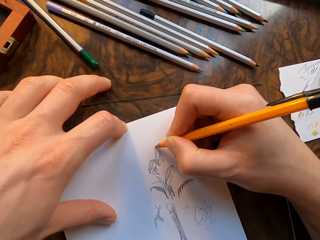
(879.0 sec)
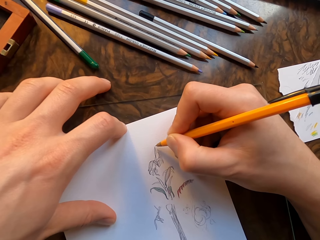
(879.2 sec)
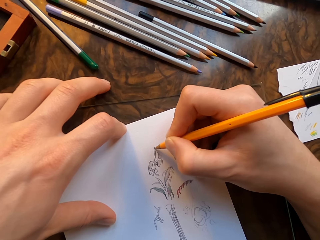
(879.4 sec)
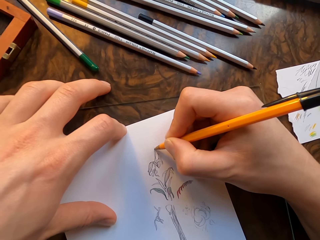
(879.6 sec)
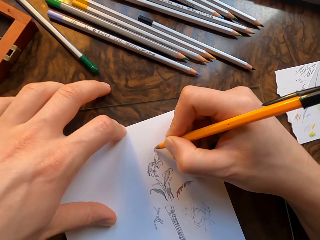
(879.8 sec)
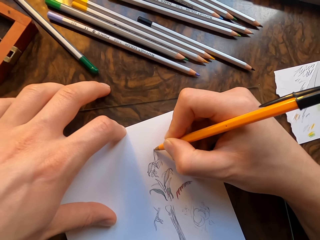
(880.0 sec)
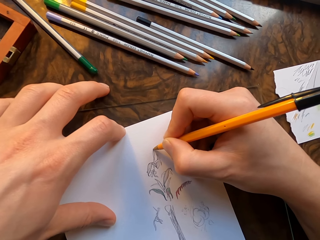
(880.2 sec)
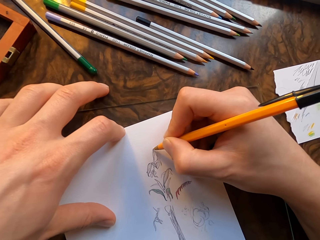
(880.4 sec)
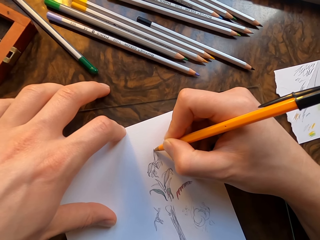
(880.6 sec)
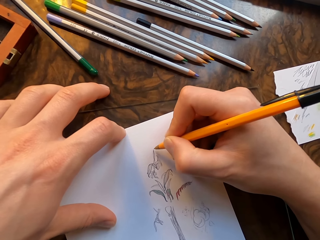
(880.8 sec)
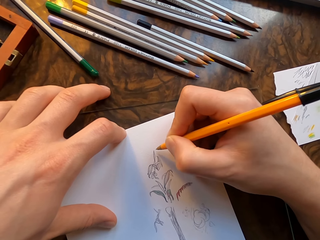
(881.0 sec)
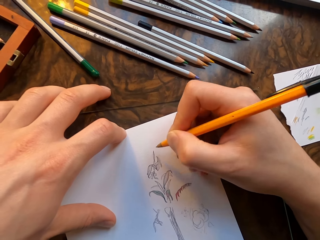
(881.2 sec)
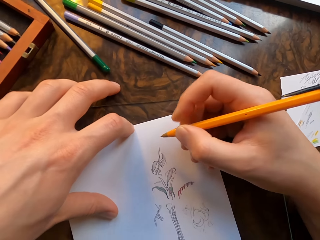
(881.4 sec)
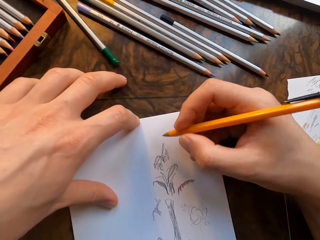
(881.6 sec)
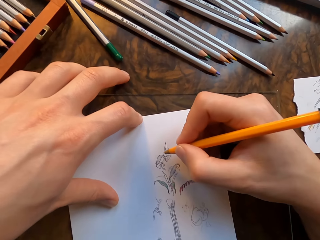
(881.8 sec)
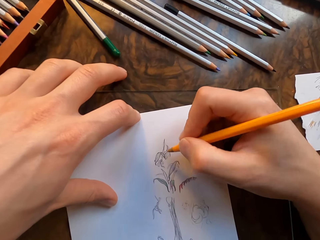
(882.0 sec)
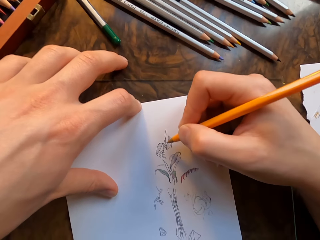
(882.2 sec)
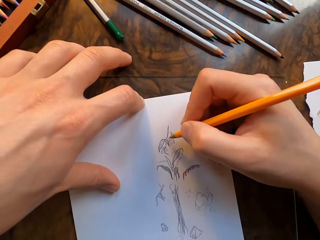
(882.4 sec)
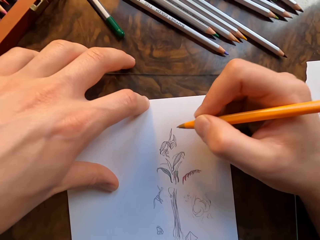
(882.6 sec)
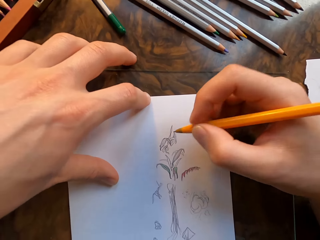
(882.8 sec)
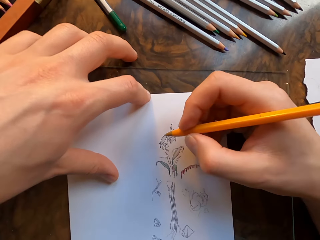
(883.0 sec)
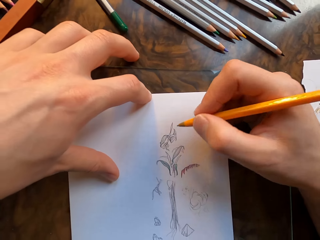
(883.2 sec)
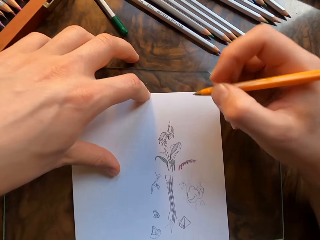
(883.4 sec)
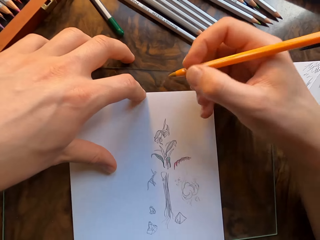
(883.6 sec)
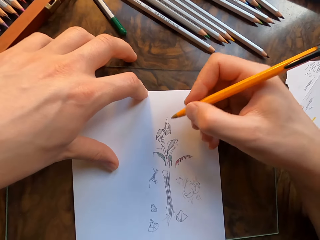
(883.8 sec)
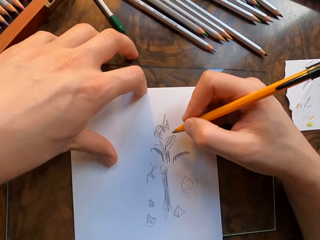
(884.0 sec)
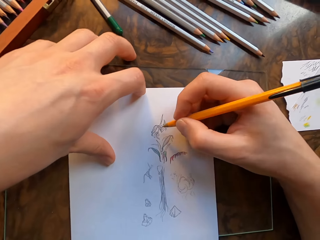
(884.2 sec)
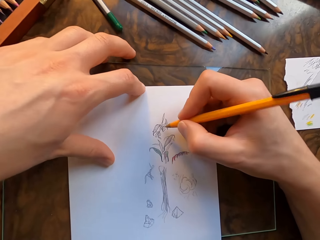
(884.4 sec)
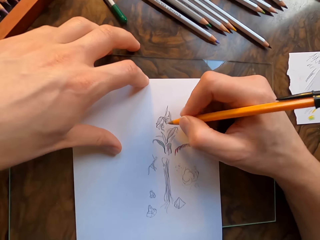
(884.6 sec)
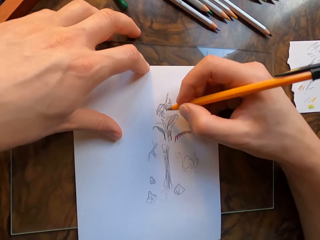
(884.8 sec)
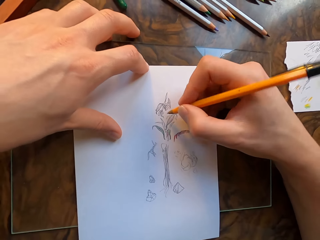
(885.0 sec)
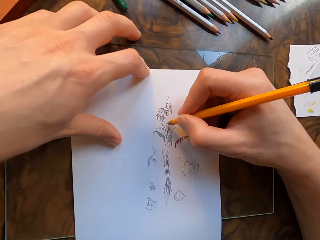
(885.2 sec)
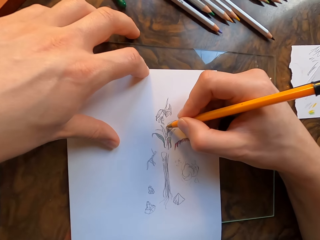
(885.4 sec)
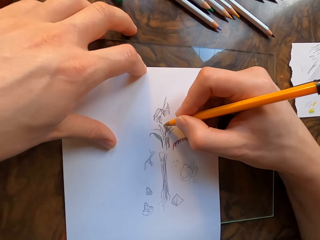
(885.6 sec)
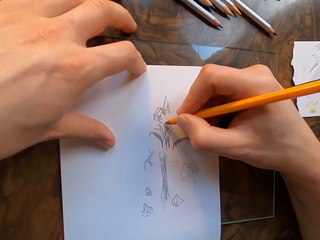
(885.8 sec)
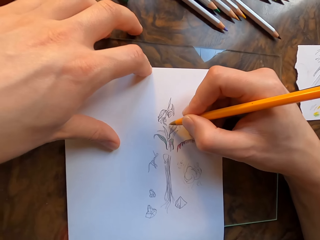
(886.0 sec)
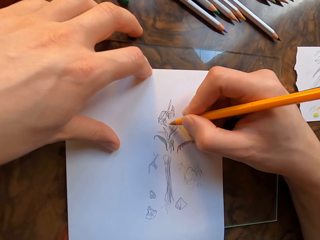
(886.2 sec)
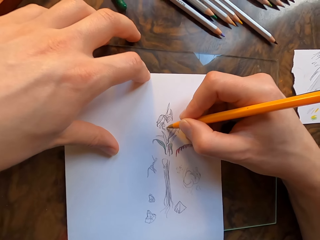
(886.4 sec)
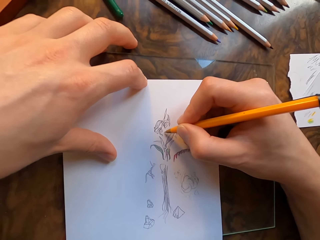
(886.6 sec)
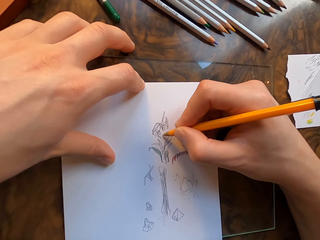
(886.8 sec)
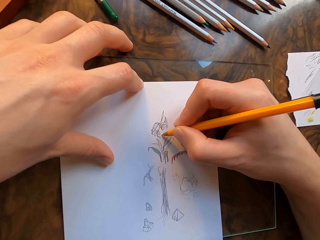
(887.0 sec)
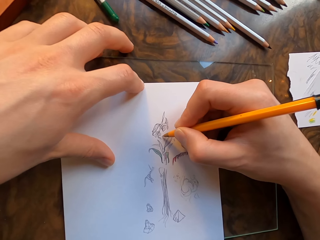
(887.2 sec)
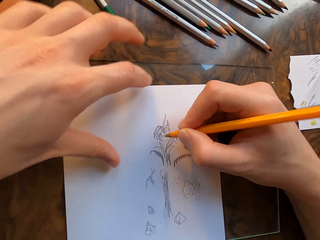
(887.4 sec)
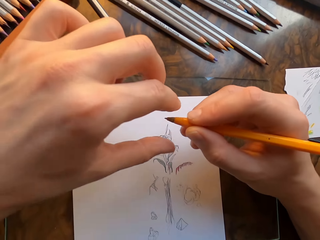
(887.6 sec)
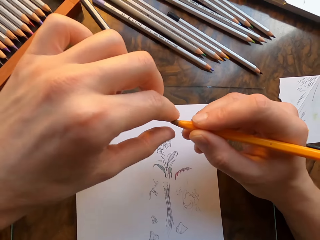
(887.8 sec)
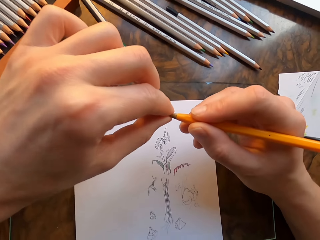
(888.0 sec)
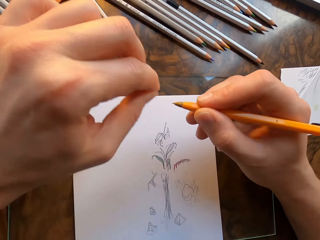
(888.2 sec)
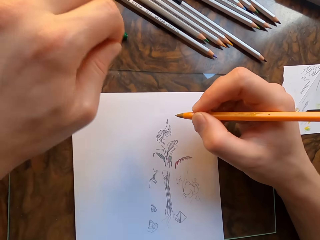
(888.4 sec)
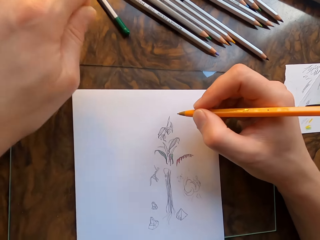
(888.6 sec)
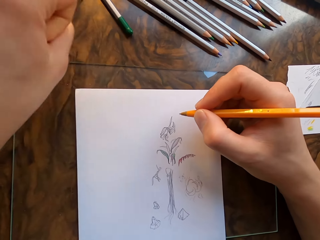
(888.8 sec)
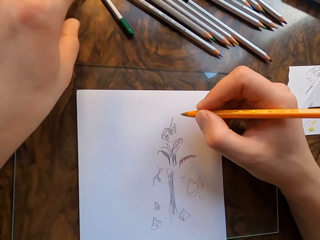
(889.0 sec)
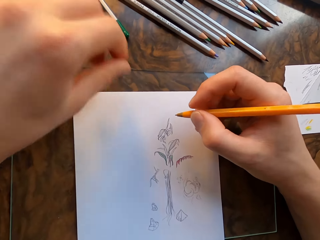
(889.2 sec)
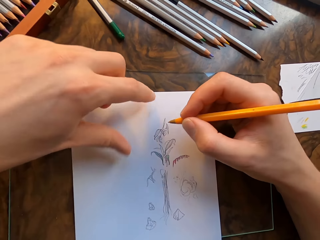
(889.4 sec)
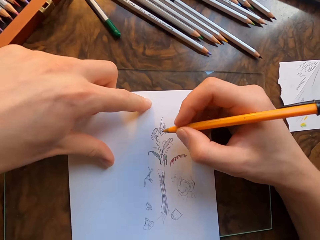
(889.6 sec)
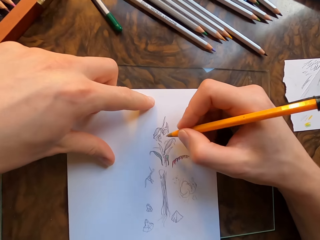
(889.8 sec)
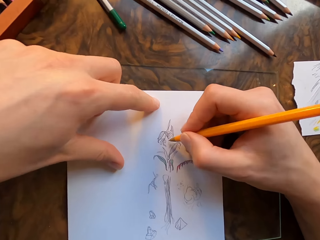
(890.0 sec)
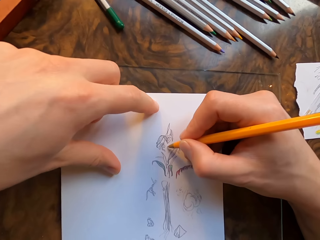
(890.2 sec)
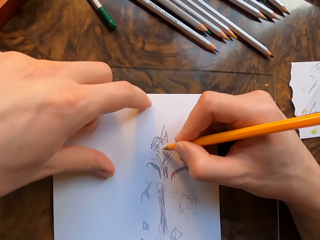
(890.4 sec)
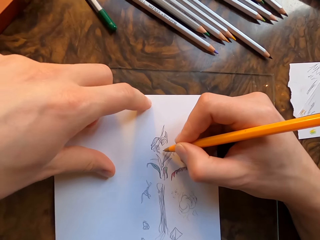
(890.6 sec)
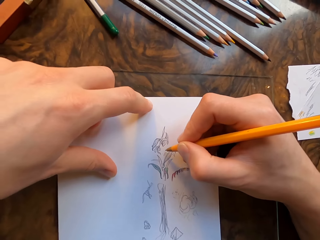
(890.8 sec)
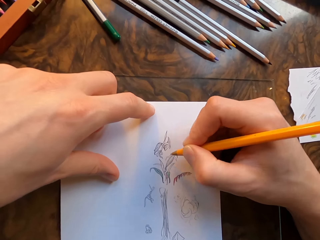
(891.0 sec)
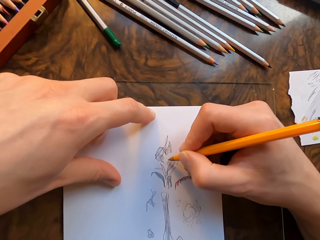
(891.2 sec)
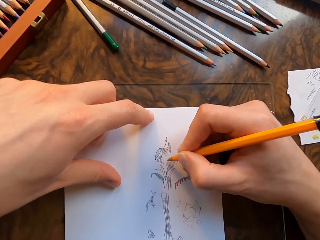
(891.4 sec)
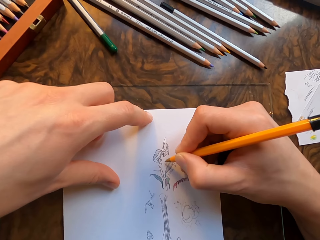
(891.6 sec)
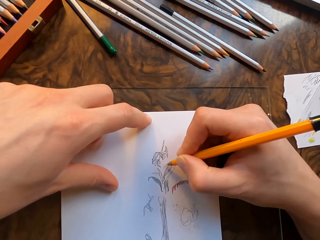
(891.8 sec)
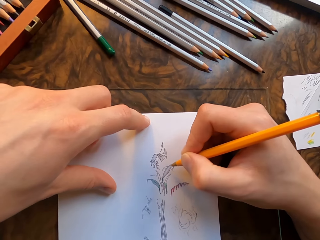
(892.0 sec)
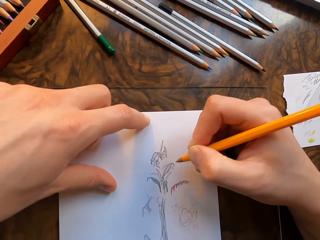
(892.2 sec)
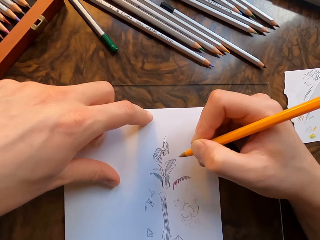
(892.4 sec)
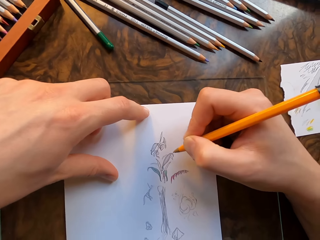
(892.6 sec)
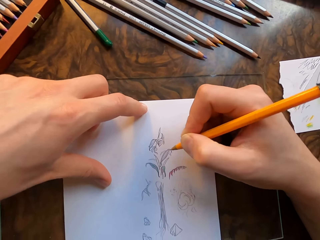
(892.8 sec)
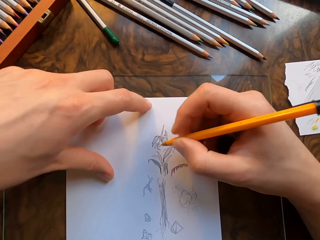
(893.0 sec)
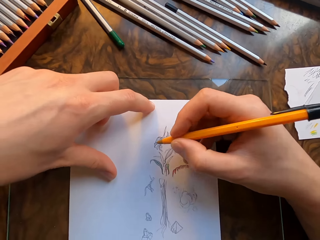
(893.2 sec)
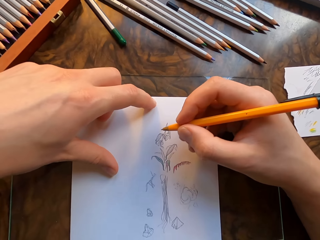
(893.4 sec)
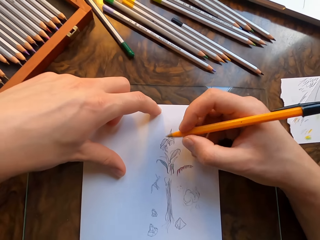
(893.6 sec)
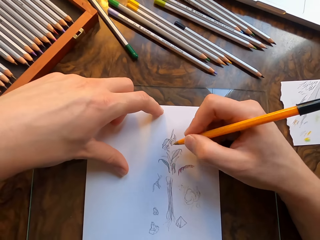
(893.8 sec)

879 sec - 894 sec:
The camera wearer moves his right hand. He wipes the tip of the pen with his left hand. He holds the drawing paper with his left hand. He moves his right hand.

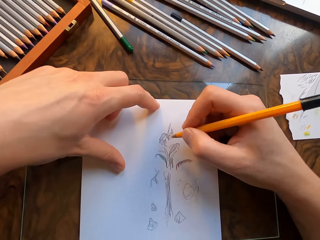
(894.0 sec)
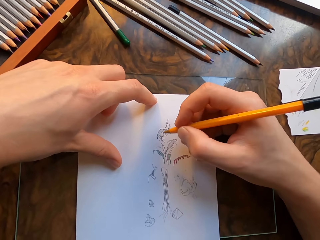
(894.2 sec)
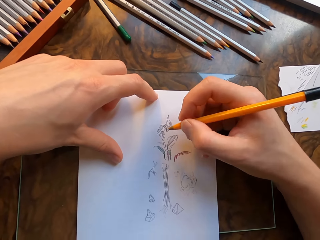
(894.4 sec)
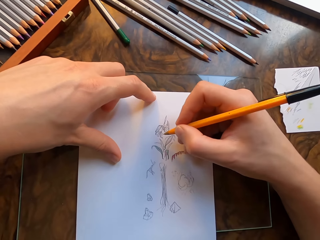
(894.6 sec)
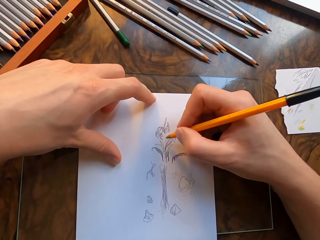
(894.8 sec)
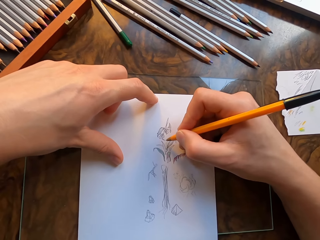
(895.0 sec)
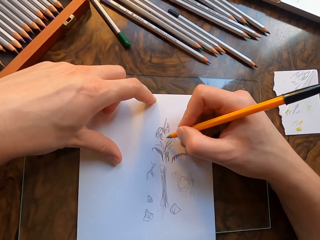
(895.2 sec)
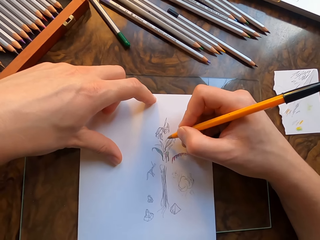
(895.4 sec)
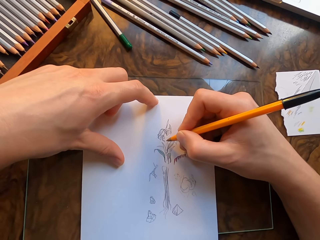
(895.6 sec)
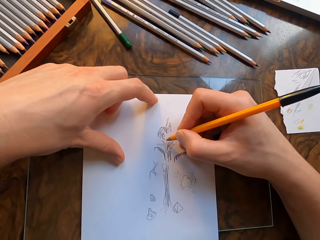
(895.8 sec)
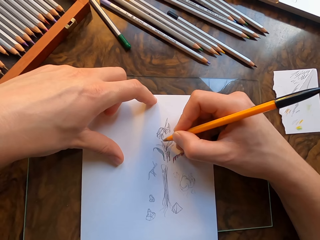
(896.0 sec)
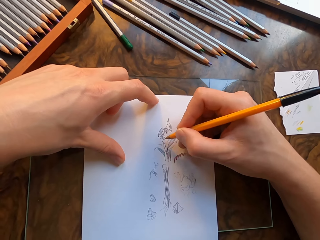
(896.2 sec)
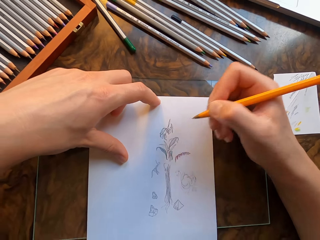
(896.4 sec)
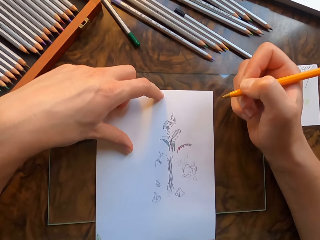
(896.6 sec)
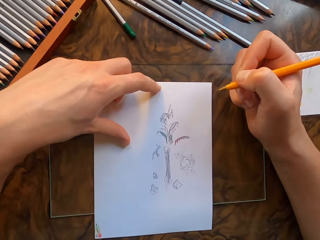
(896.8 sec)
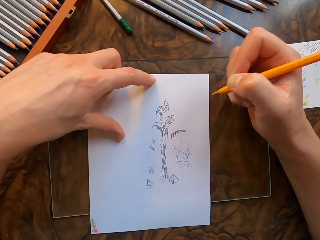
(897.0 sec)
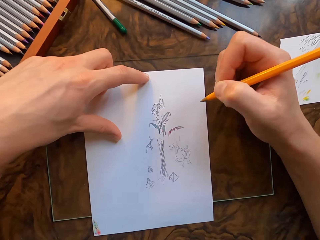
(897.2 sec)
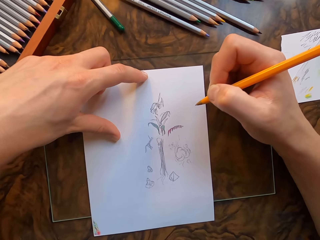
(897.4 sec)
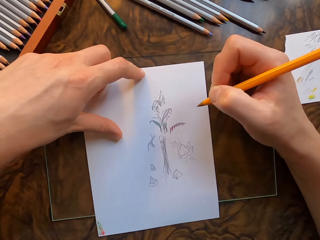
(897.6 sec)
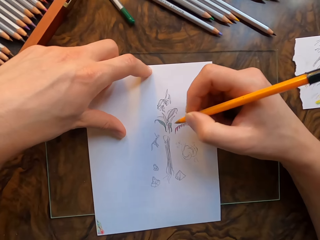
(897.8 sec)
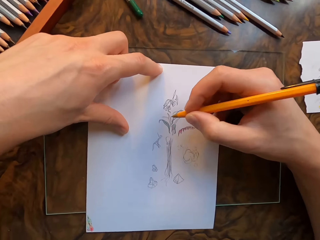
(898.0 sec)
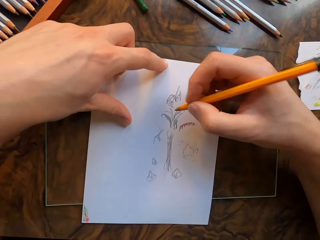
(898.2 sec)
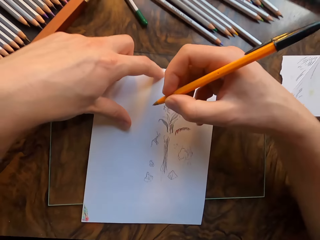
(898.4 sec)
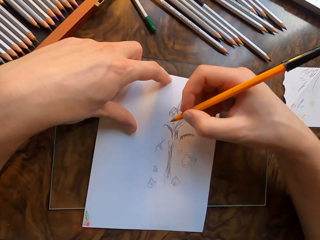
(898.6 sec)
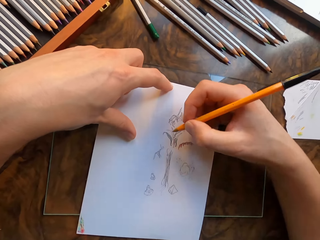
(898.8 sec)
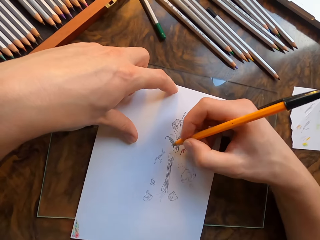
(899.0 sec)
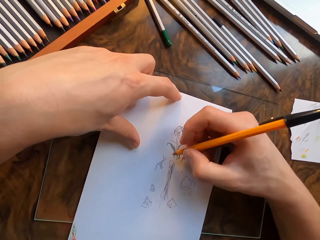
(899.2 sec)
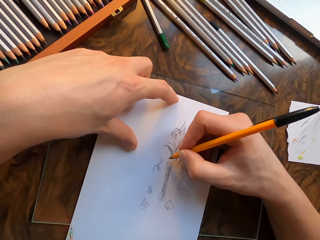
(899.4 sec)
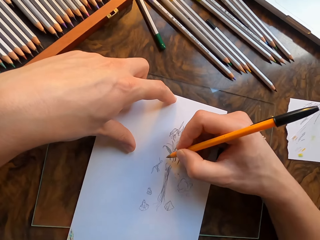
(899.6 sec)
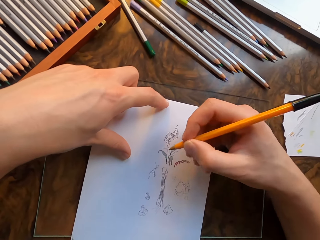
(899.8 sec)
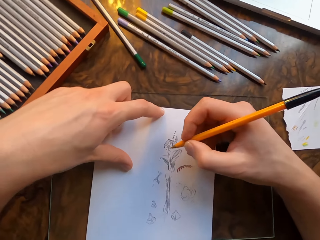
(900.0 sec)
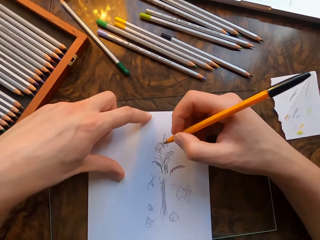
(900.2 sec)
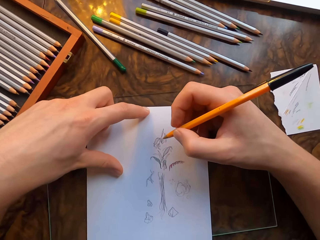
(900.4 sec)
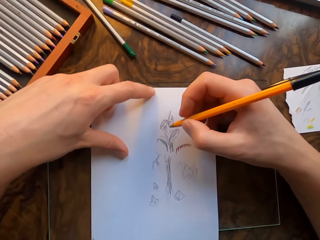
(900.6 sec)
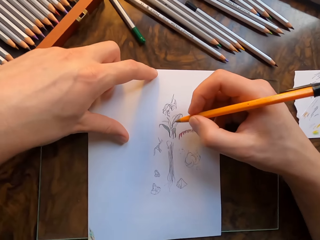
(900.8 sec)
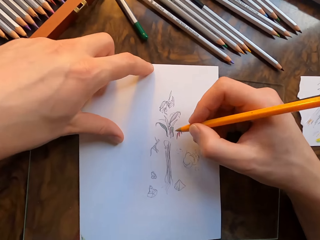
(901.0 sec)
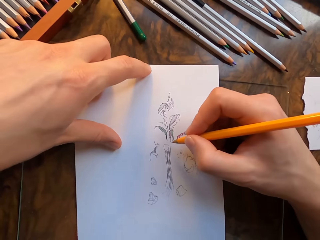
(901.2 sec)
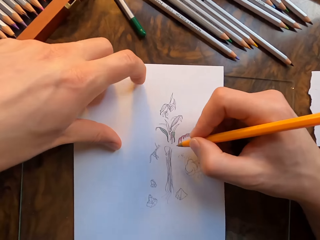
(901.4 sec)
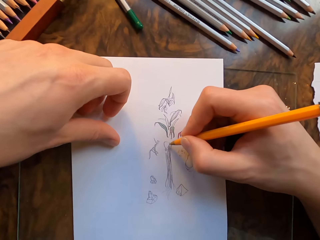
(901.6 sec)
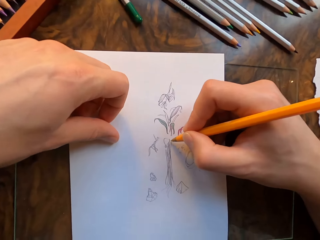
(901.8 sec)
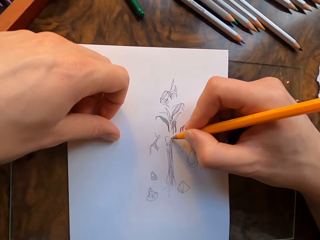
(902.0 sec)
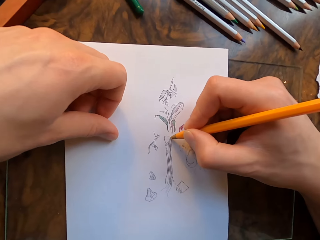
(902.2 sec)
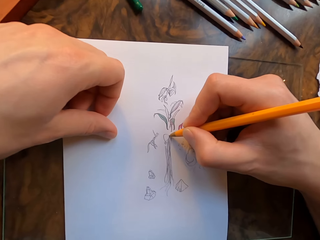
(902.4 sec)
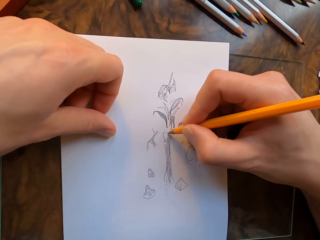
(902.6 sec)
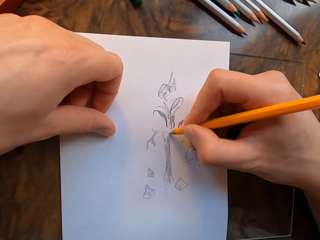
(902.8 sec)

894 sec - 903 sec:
The camera wearer moves the drawing paper with his left hand. He moves his right hand. He draws on the drawing paper with the pen in his hand.
